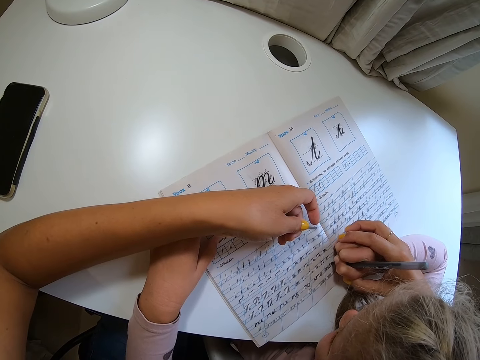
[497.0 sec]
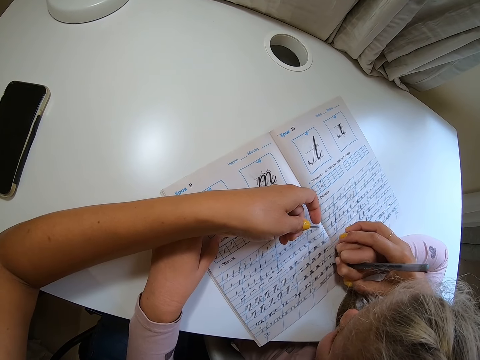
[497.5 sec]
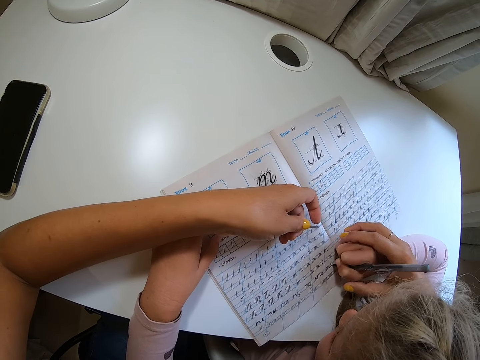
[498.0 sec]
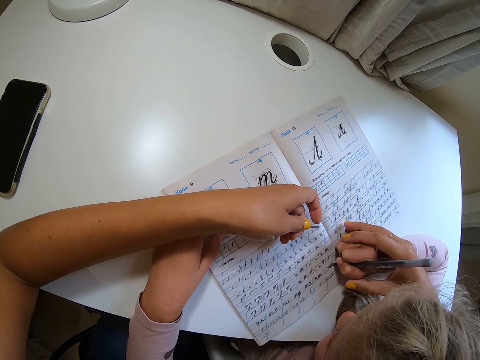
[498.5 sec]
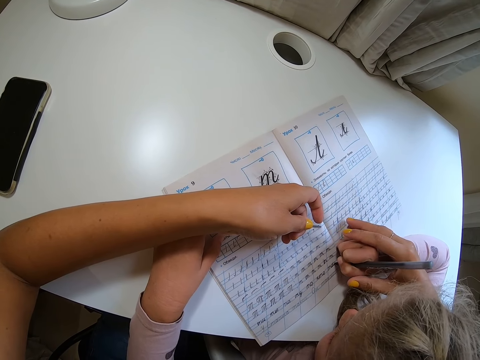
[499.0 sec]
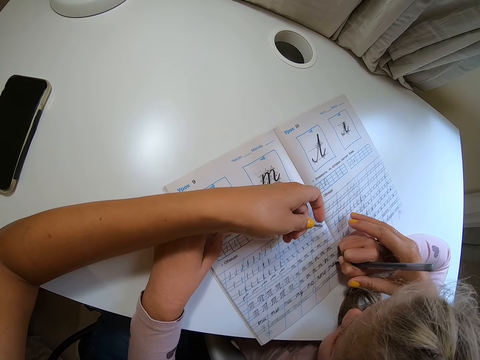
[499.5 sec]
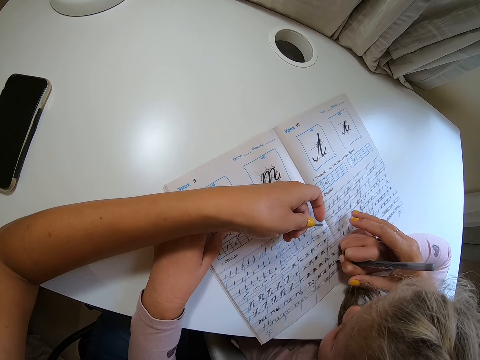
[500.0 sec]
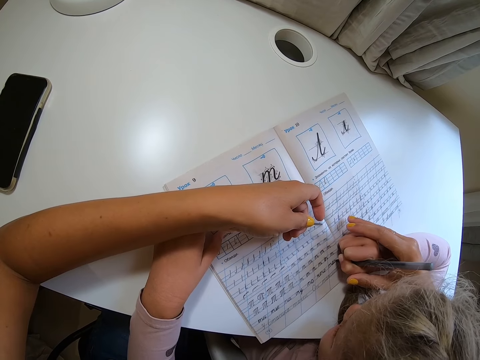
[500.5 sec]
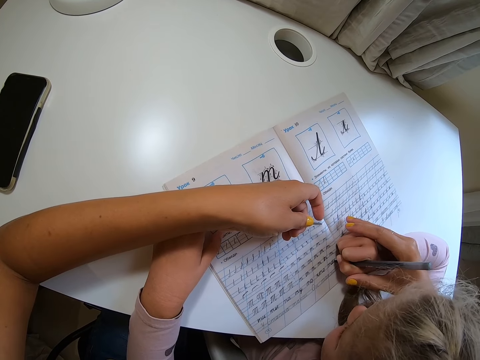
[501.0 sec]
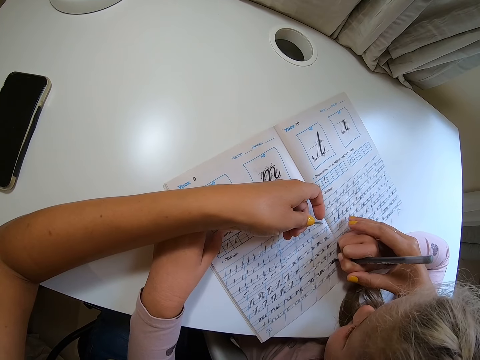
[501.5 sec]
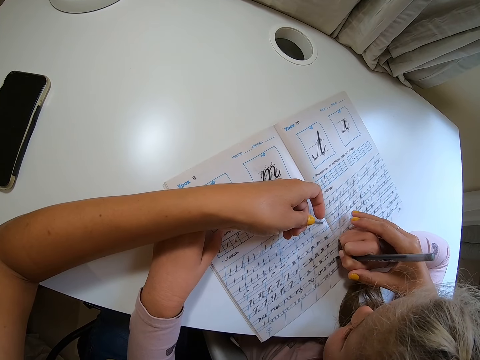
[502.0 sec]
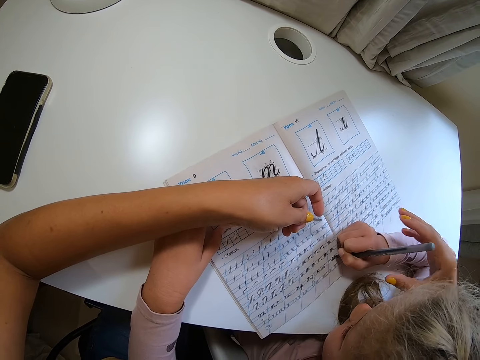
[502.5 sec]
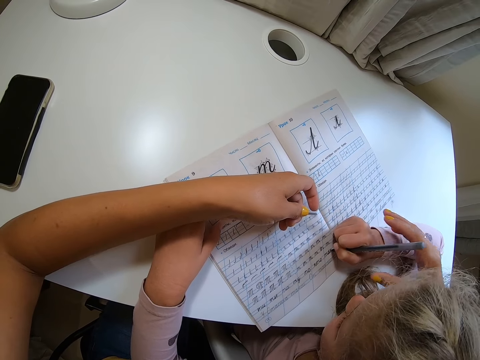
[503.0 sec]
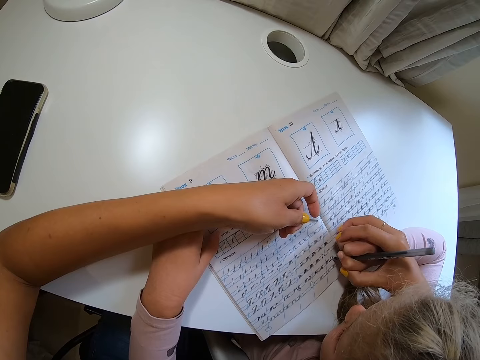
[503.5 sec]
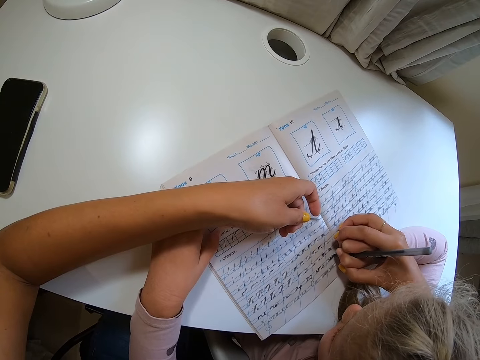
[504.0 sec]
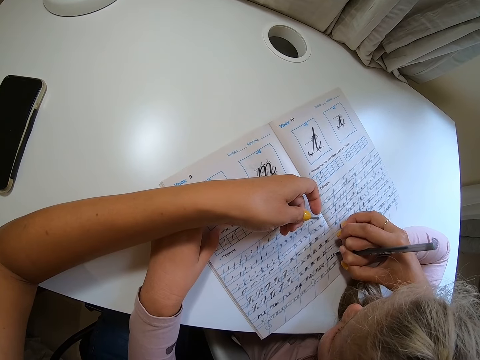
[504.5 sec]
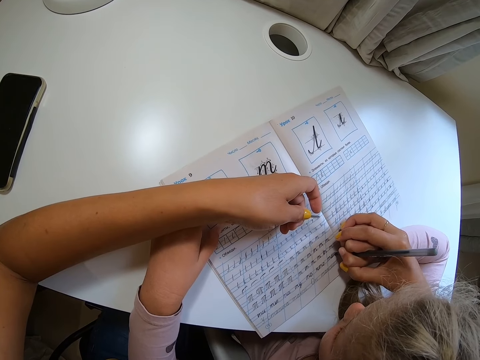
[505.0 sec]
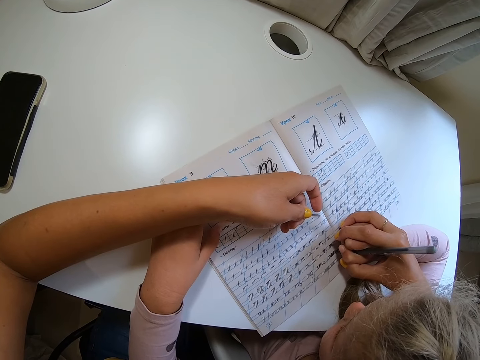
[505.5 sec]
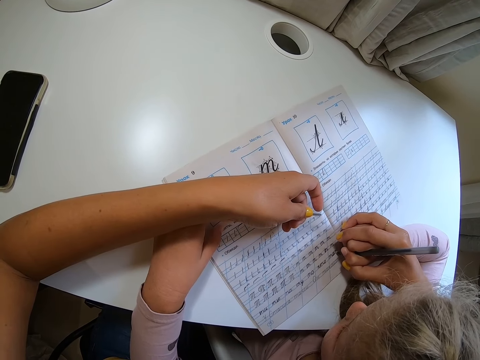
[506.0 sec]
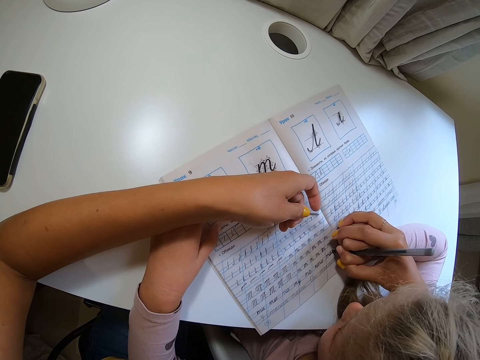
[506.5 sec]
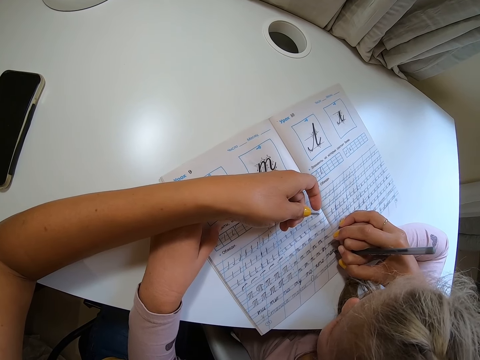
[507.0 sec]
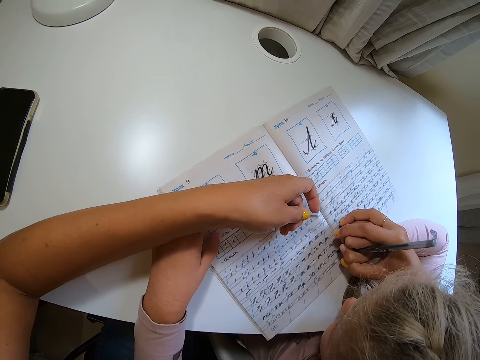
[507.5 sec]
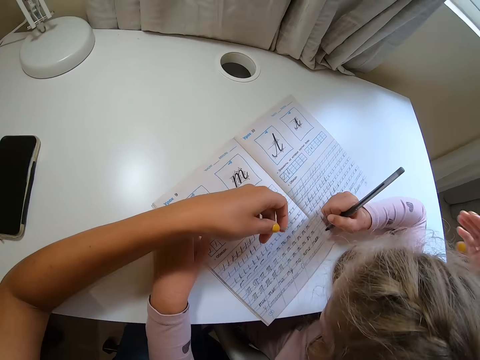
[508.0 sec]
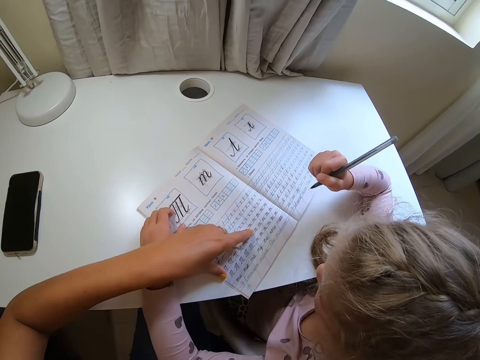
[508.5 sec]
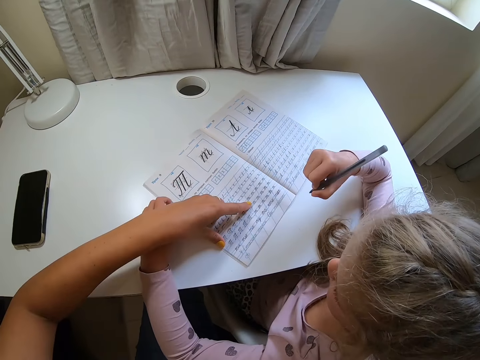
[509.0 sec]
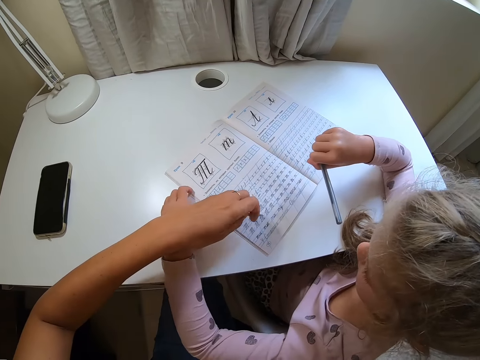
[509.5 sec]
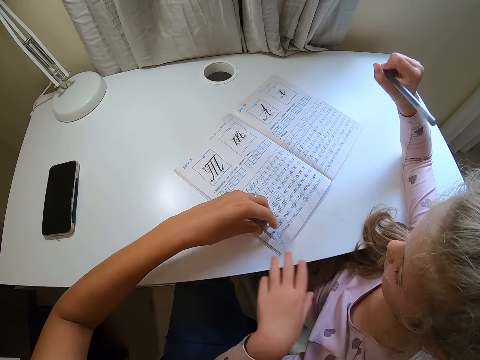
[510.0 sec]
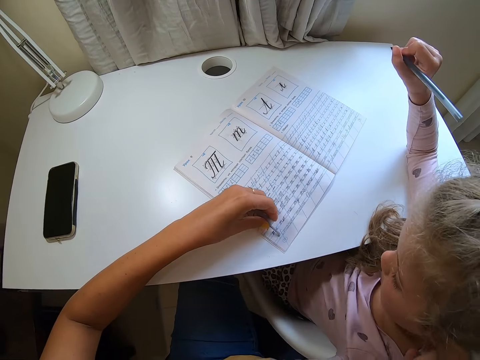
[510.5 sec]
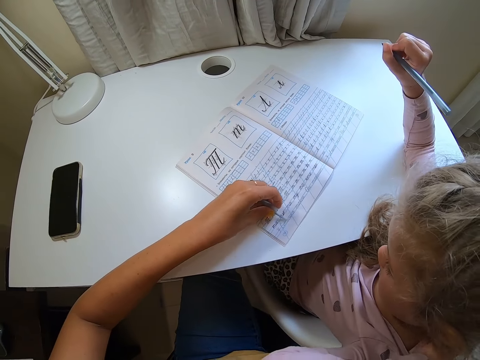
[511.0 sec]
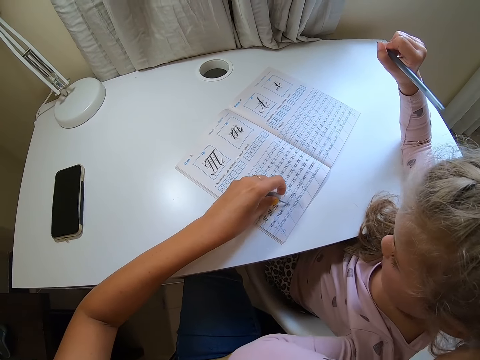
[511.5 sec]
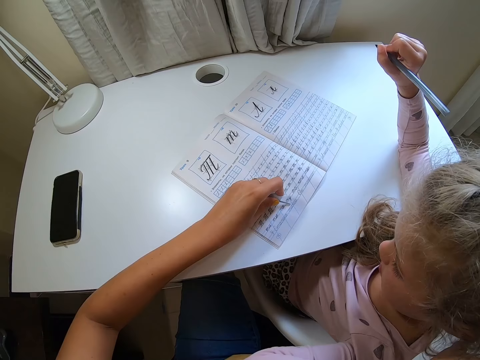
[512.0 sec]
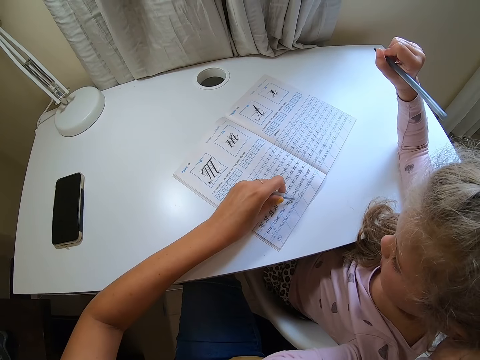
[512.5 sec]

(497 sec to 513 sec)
The camera wearer moves the hand away. They hold the child's hand. They move the hand away. The child lifts the pen. The camera wearer moves the book and touches the book. They point at the book with a pen cap. The child lifts the hand.

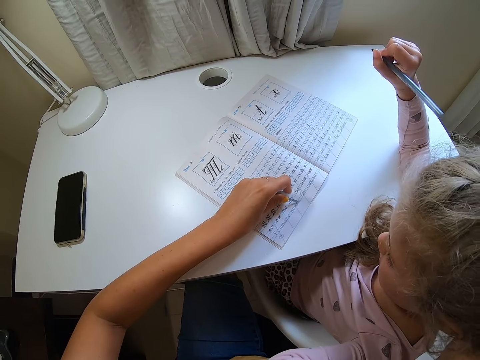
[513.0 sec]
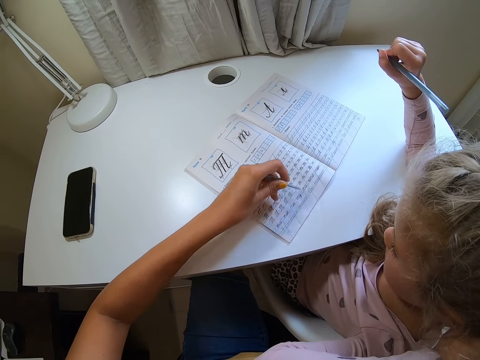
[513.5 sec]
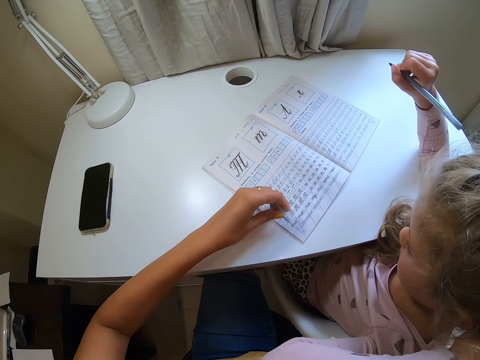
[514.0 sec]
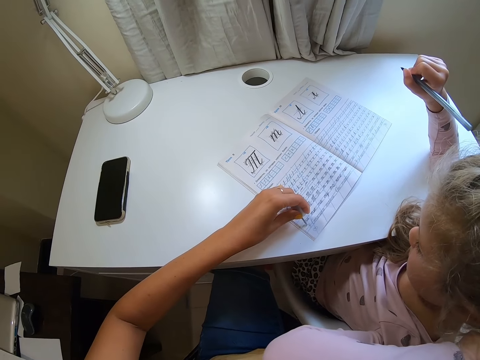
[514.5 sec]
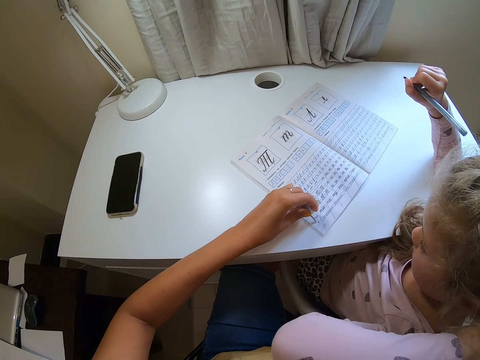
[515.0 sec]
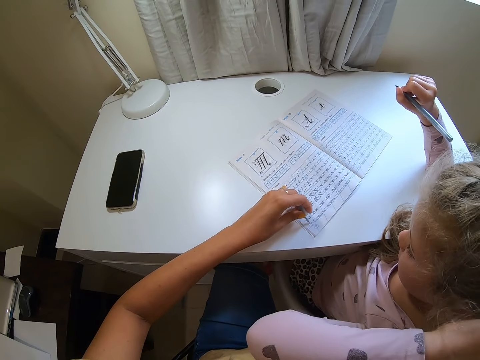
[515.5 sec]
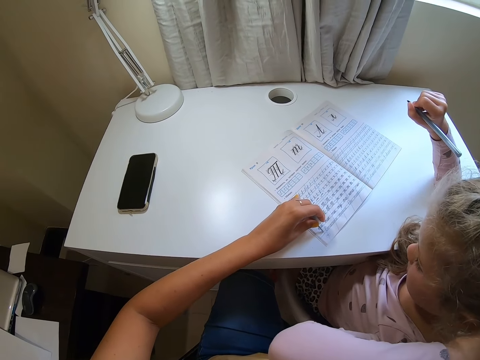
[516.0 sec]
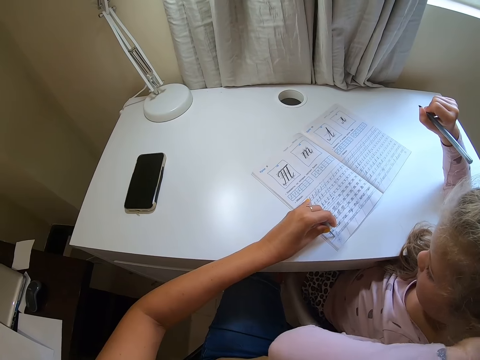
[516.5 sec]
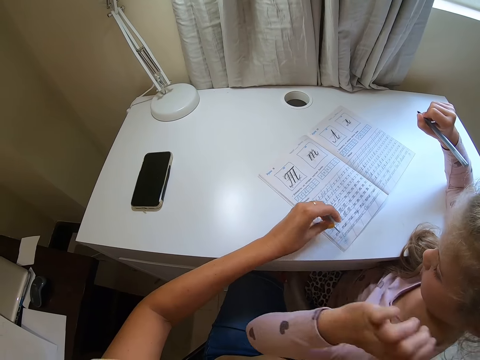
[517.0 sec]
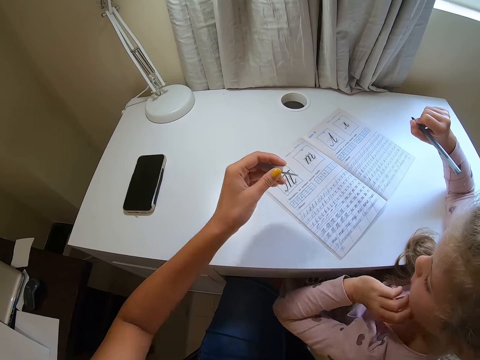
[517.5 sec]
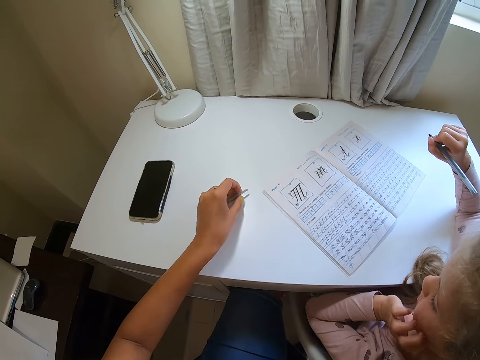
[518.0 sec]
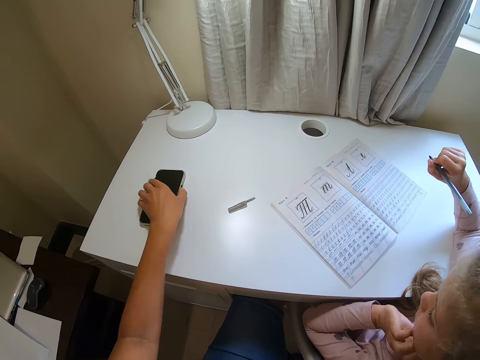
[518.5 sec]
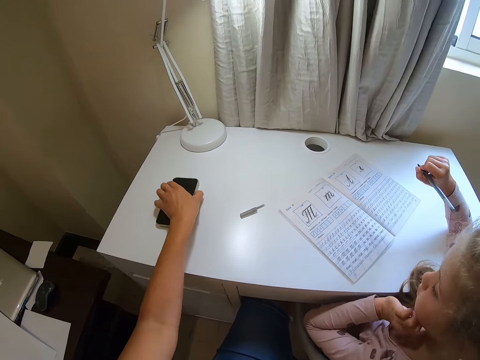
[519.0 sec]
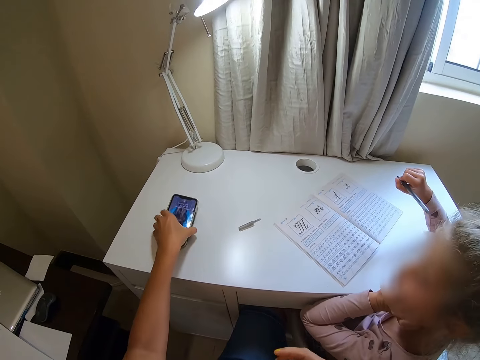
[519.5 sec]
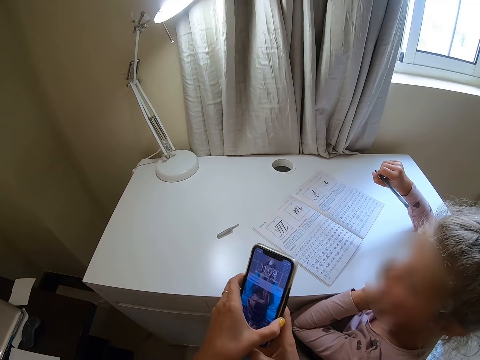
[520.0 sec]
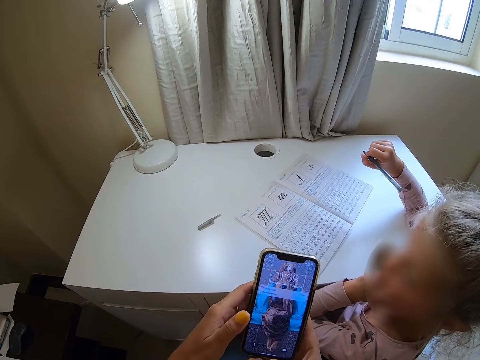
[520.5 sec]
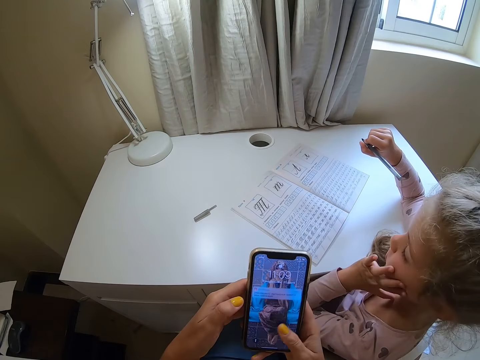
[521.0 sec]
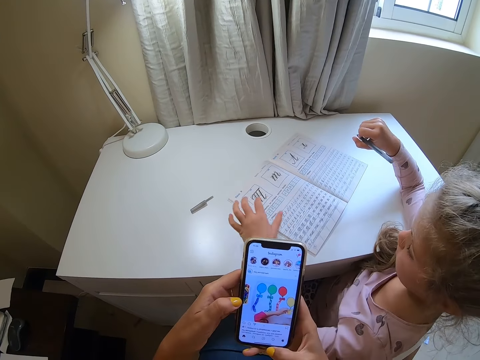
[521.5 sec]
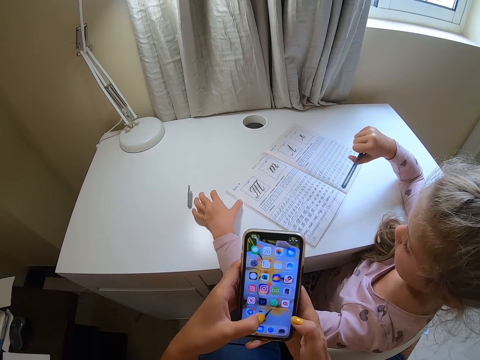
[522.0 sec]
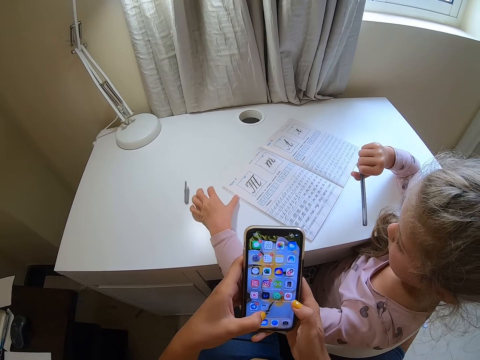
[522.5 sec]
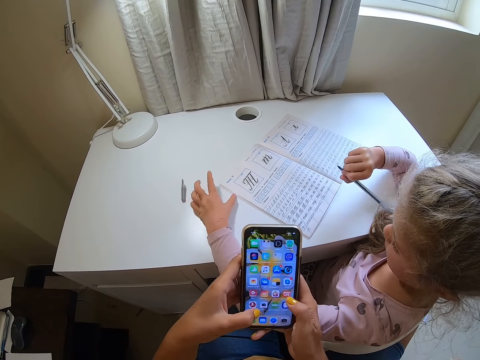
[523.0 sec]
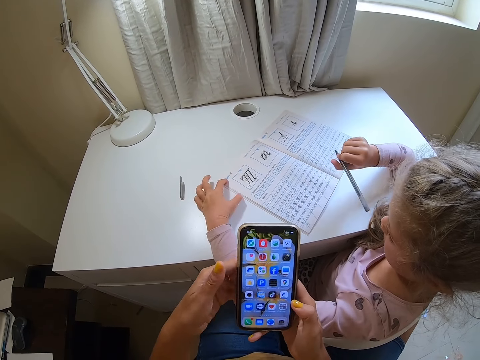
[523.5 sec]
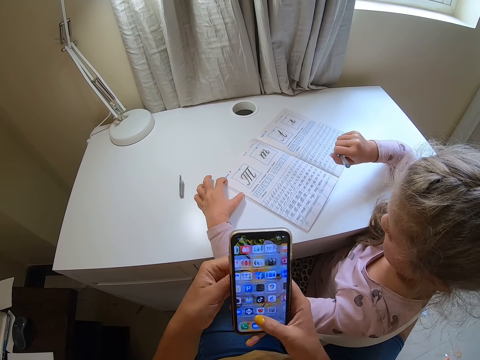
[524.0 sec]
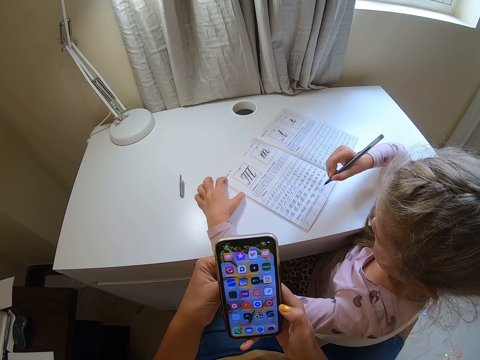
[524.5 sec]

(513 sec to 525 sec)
The camera wearer points at the book. The child scratches the face. The camera wearer puts the pen cap on the table. They take the phone, hold the phone, and operate the phone. The child touches the pen cap and rests the hand on the desk.
